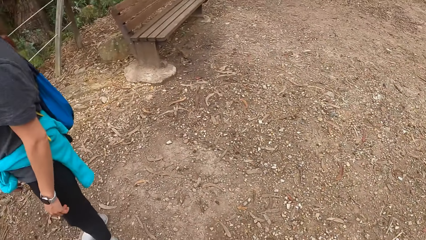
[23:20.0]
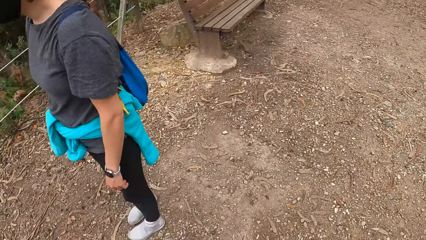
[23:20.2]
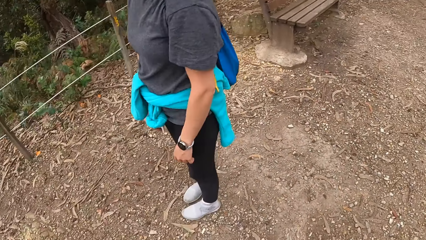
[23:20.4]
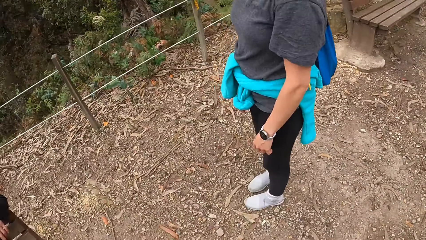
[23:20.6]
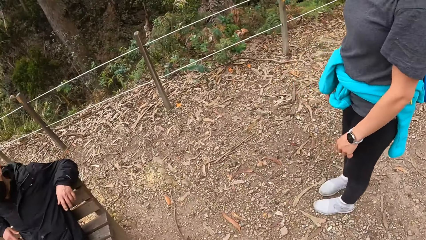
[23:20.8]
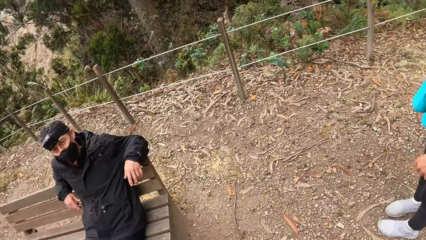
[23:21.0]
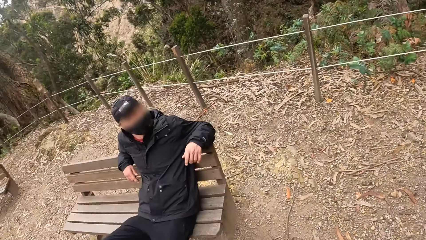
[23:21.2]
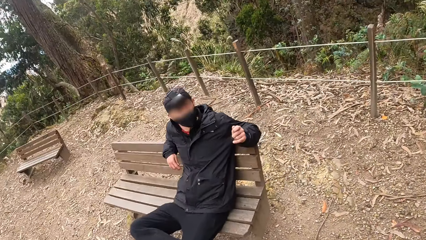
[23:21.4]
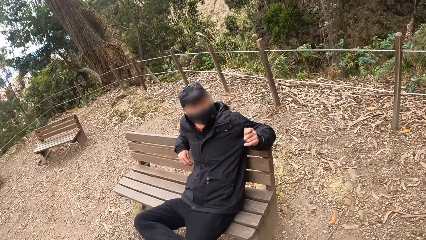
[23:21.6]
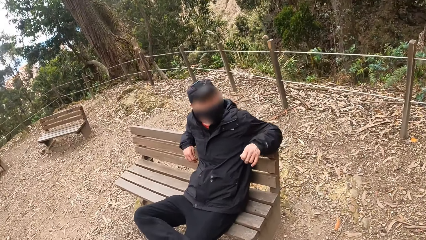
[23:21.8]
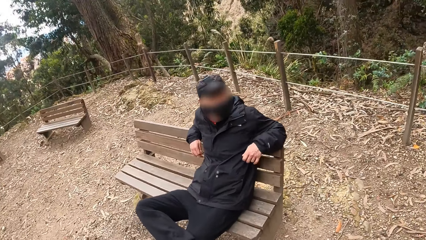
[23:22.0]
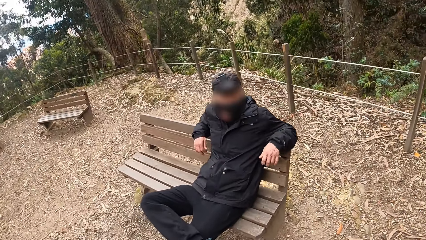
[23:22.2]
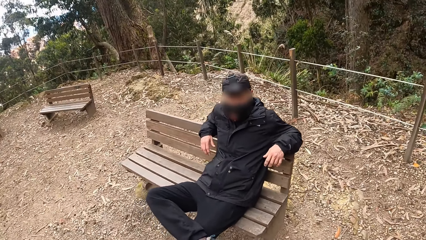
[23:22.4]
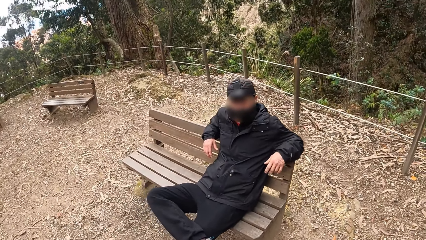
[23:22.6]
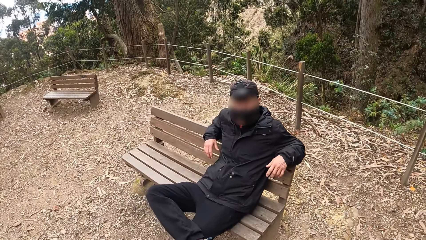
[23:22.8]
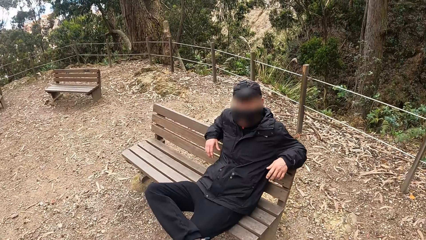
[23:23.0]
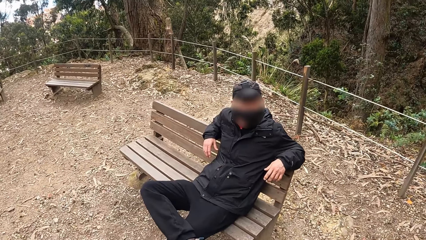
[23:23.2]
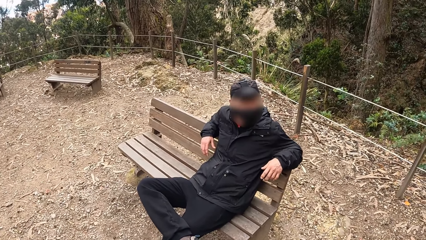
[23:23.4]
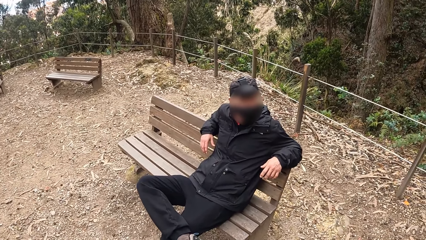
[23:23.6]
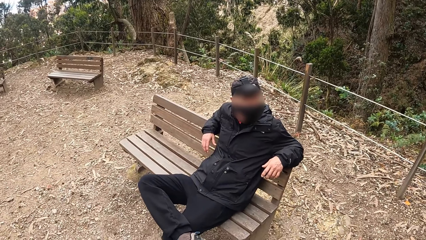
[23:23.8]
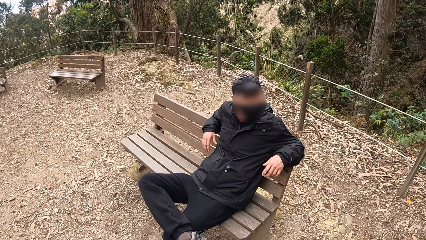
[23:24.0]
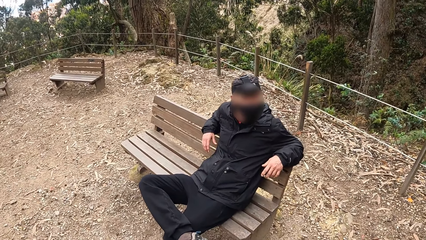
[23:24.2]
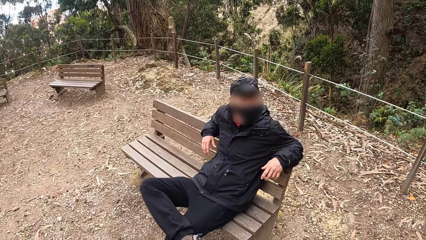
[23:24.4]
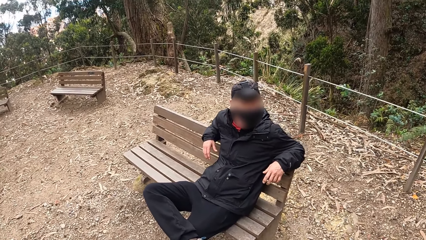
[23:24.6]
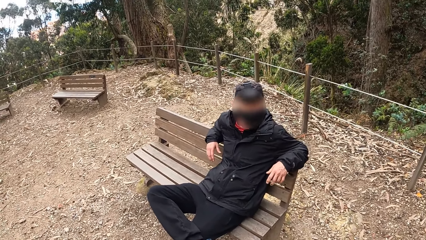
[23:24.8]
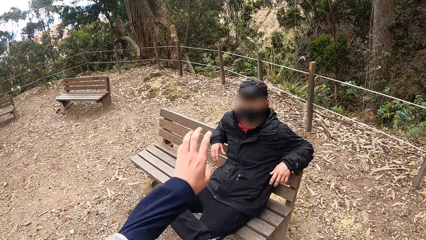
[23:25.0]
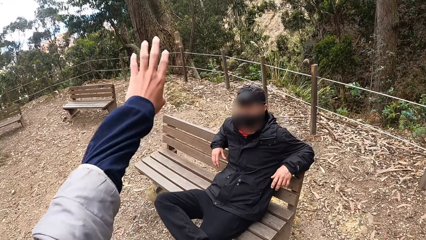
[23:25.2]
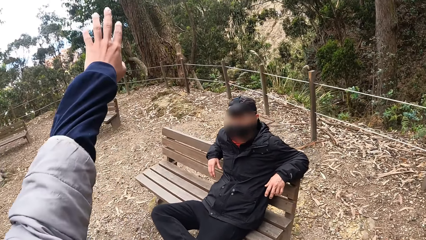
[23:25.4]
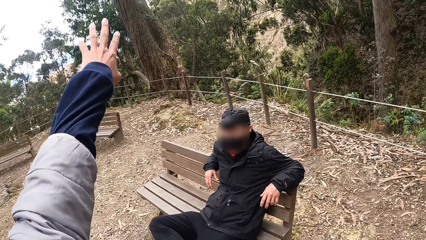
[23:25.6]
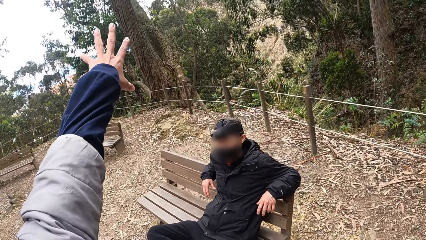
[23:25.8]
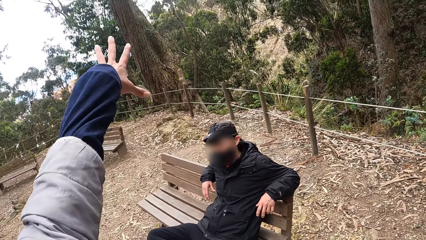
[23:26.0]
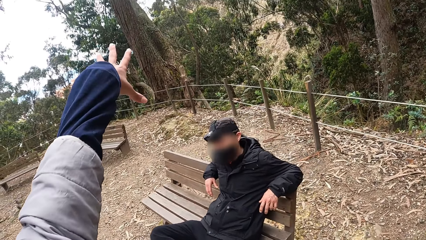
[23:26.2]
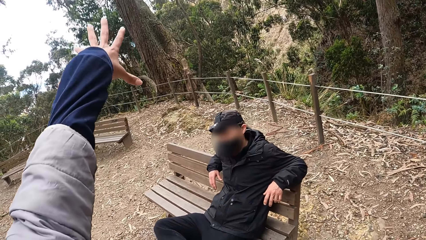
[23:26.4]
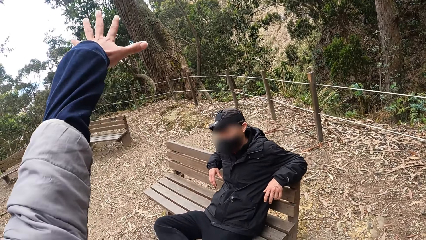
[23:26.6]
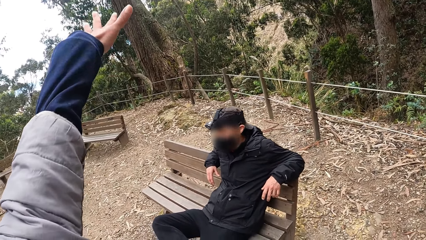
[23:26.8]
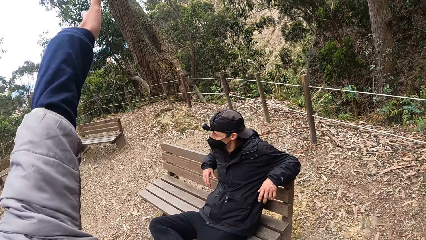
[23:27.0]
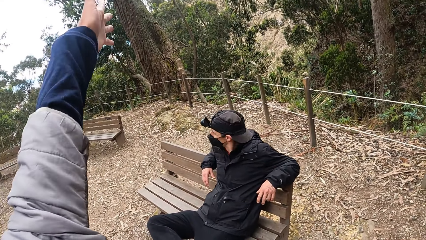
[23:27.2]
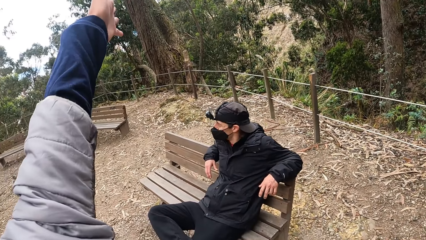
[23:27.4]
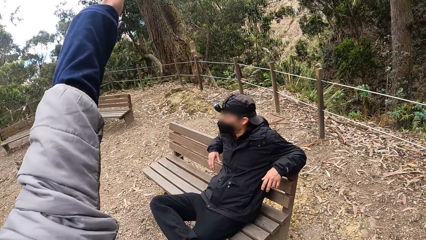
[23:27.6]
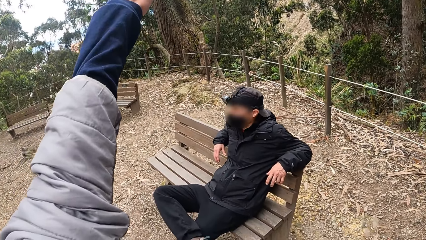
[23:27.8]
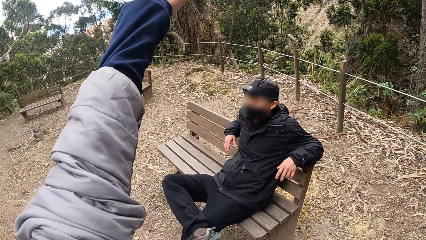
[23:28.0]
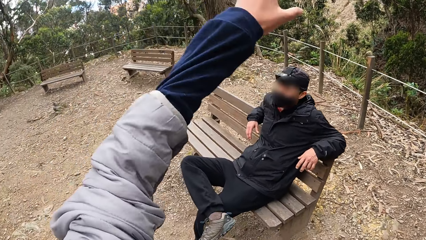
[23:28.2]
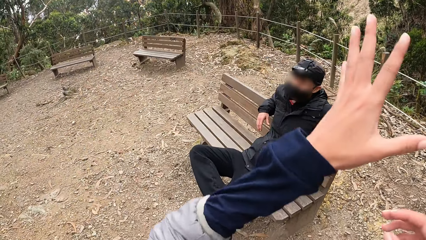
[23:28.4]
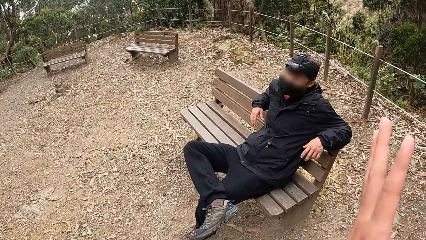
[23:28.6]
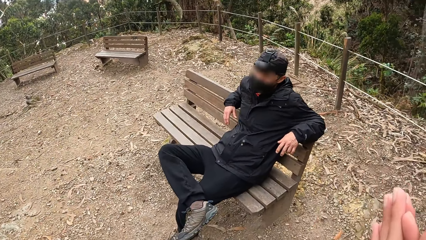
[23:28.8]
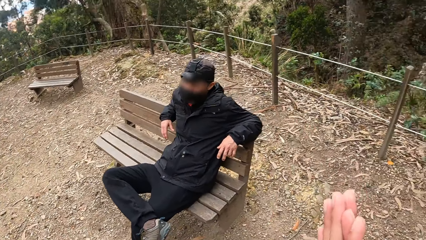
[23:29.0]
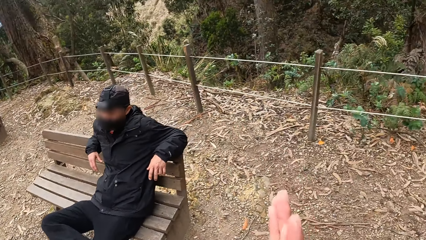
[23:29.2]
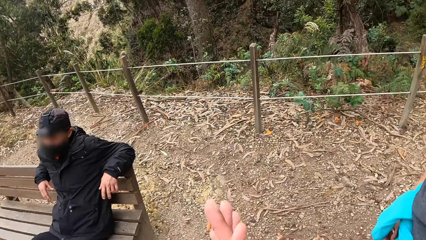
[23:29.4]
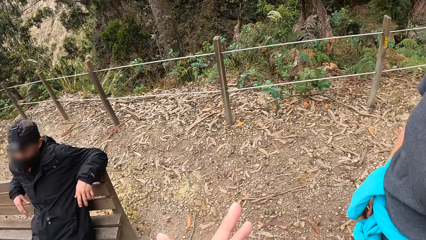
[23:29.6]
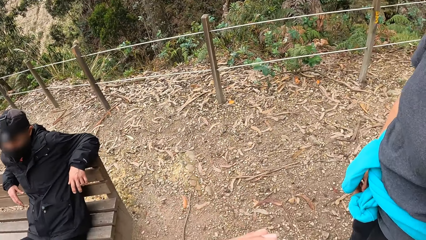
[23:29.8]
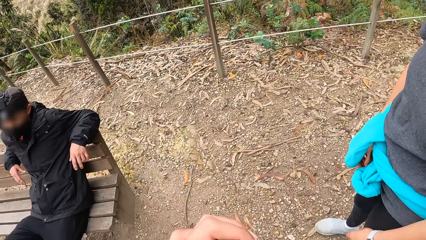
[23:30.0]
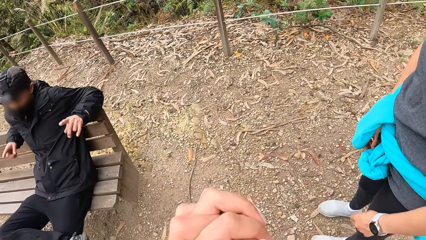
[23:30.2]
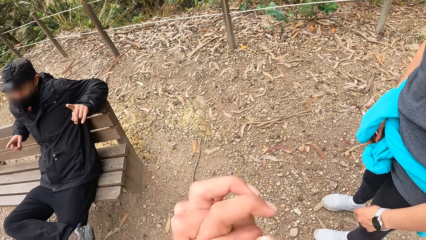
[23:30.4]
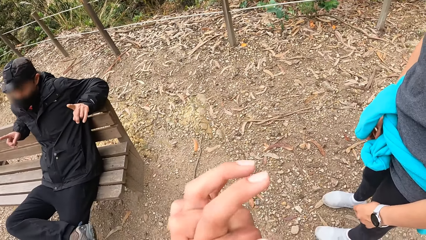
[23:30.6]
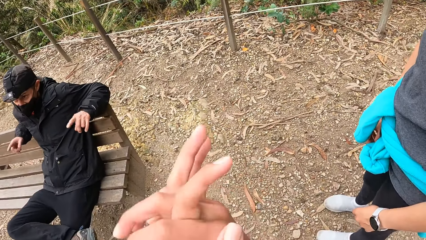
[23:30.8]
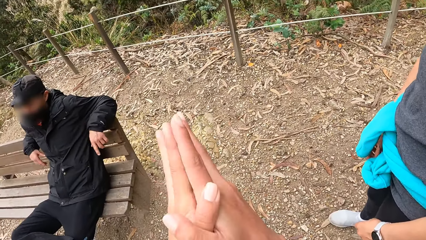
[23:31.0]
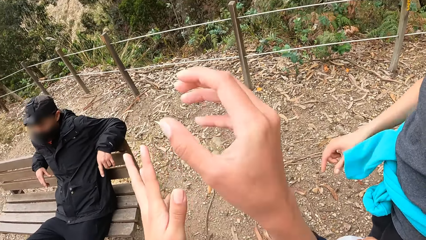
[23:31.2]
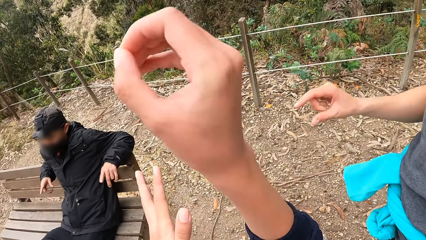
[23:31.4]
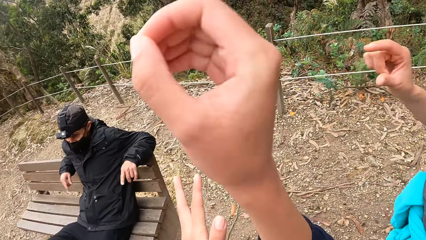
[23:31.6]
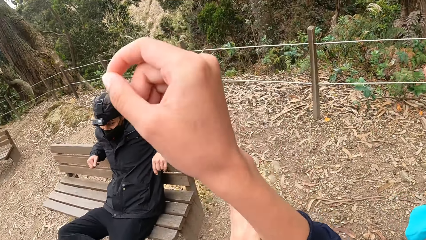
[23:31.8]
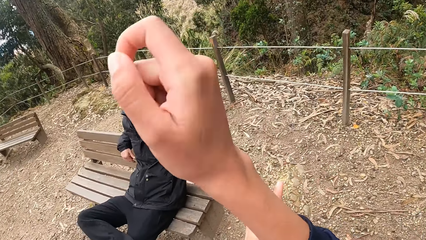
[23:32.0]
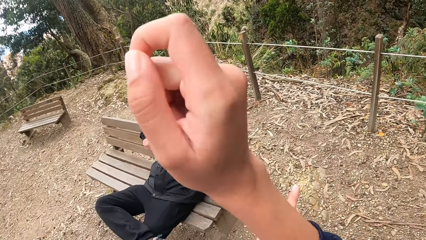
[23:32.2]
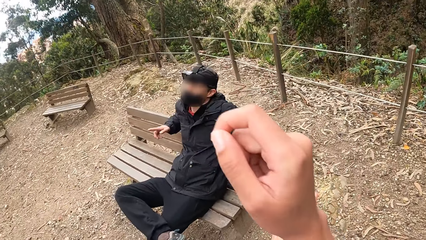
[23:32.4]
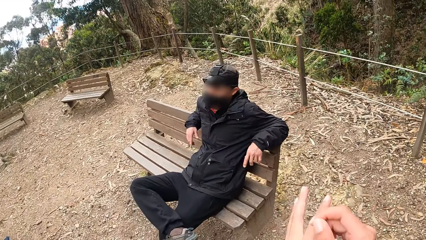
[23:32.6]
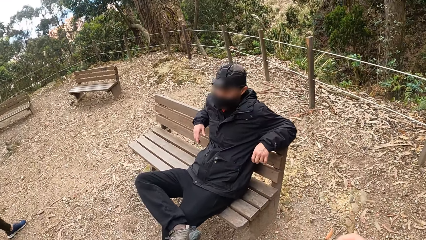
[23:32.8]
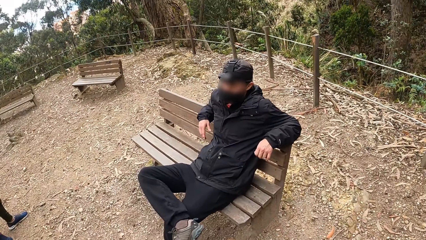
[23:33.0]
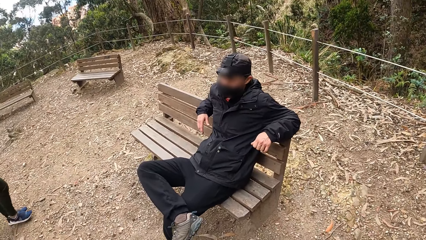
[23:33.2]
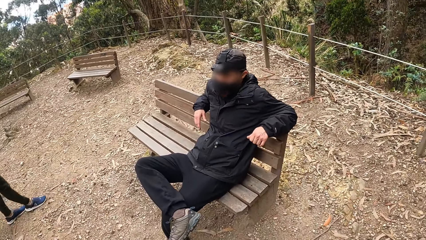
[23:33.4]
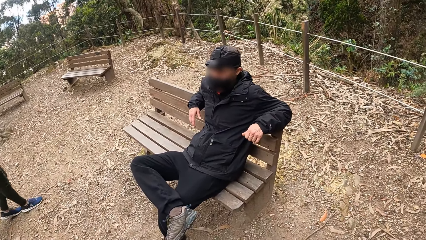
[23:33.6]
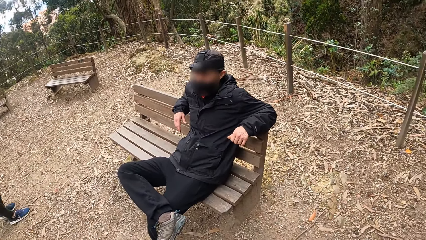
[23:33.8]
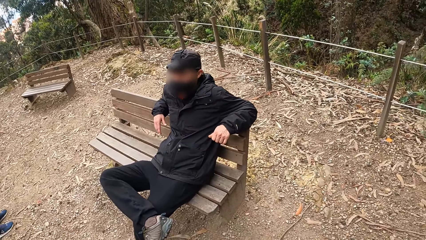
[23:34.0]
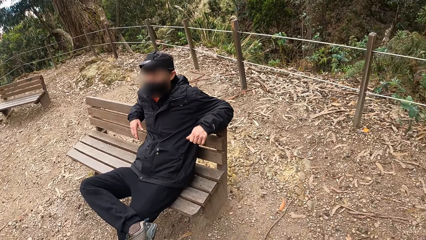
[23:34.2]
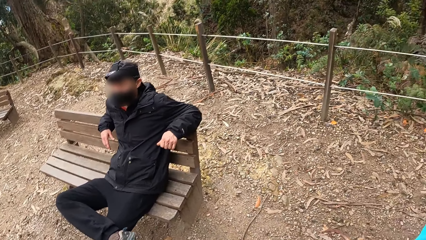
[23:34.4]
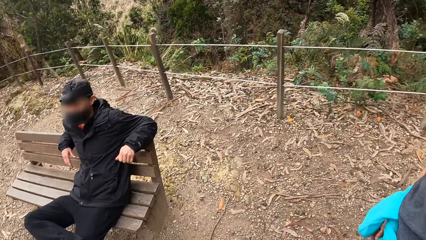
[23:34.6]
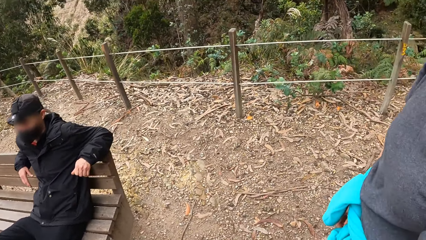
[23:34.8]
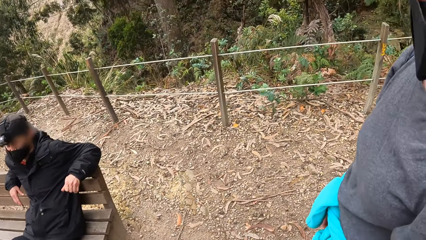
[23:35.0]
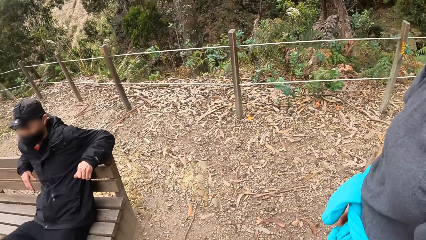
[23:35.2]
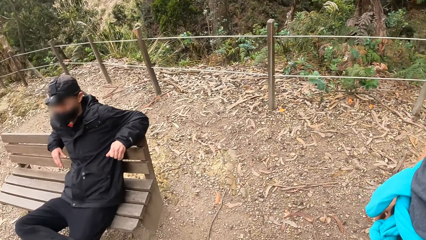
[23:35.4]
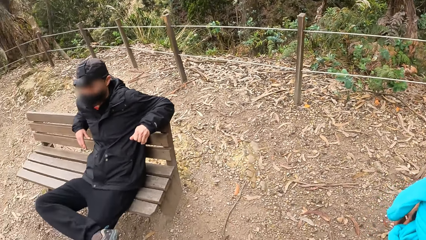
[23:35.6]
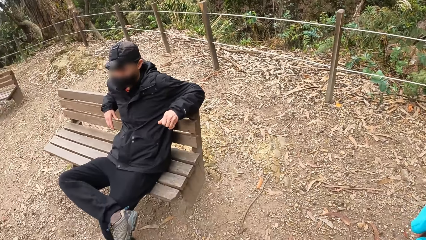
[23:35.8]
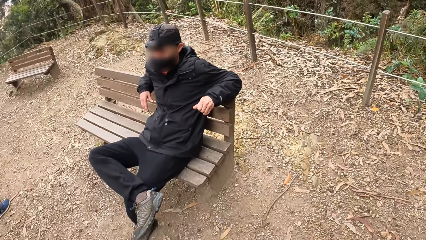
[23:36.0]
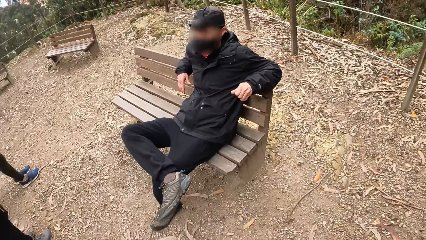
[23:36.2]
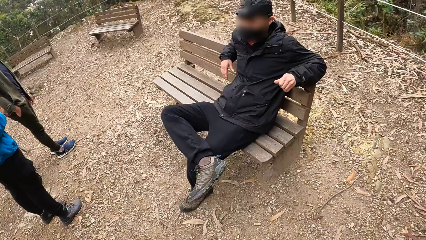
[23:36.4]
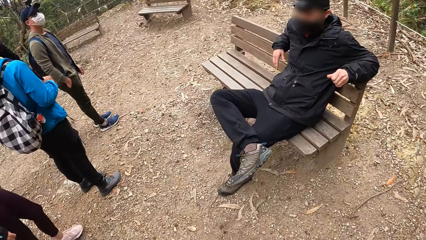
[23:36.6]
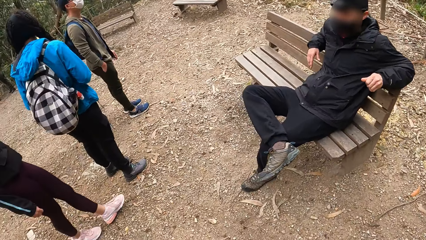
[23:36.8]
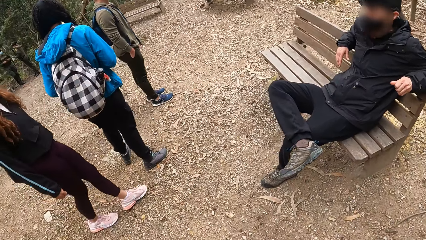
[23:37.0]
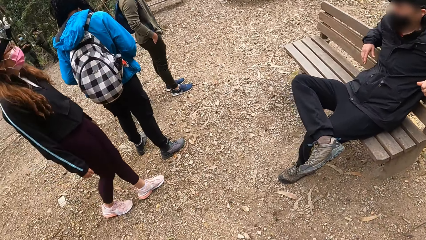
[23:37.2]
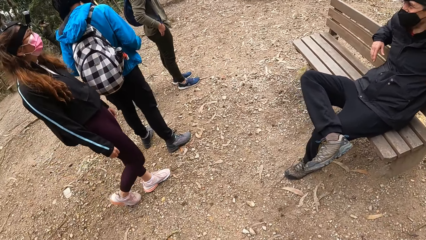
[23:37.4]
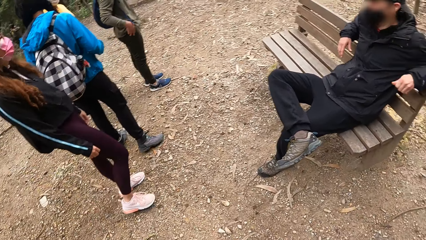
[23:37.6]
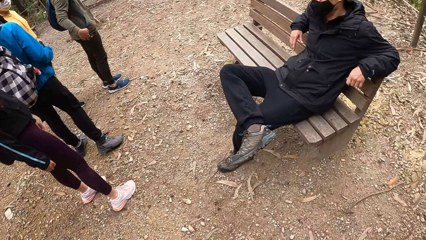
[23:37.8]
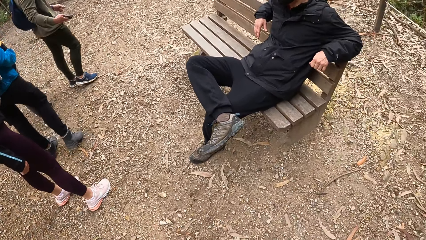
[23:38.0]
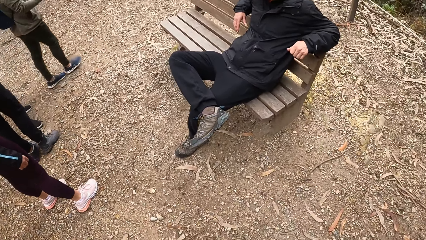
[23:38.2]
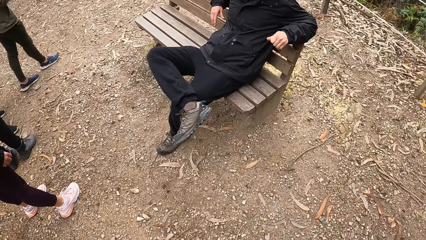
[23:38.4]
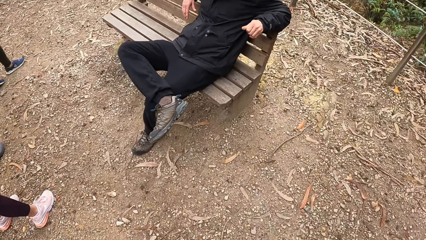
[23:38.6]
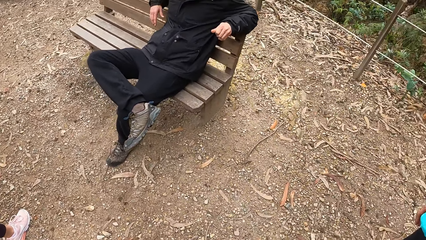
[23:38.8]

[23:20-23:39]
The camera wearer stretches her left hand. She clasps both hands. She makes a hand gesture with her right hand.
